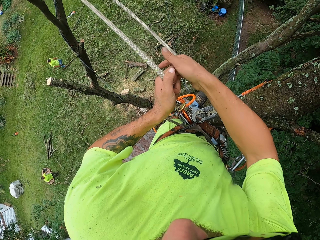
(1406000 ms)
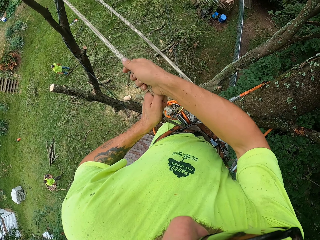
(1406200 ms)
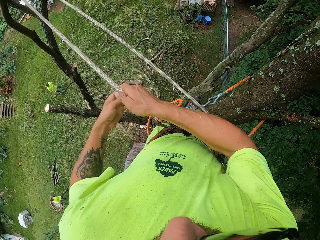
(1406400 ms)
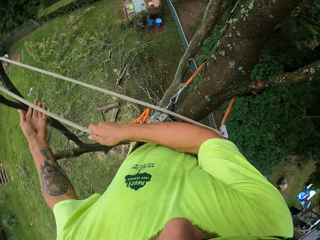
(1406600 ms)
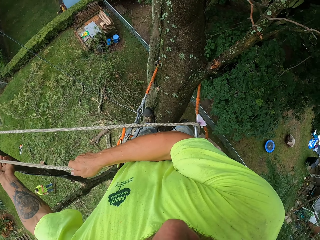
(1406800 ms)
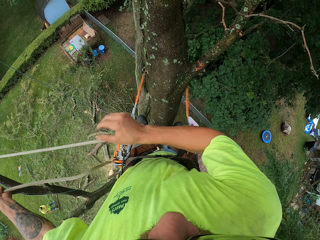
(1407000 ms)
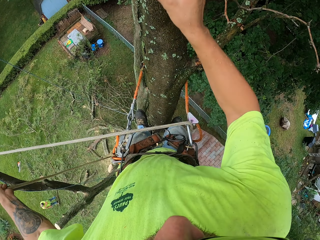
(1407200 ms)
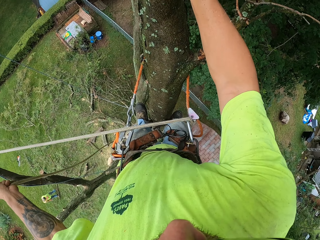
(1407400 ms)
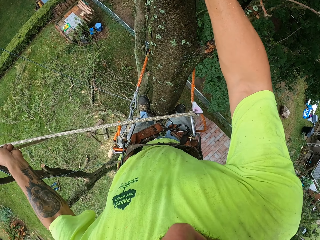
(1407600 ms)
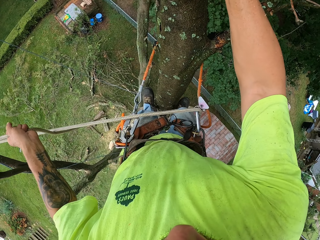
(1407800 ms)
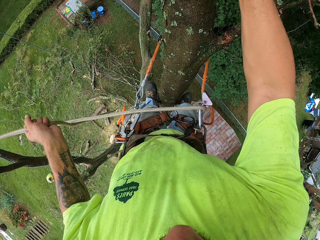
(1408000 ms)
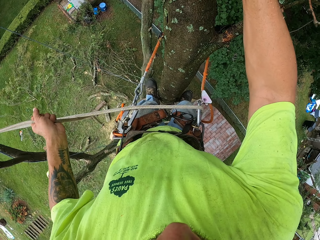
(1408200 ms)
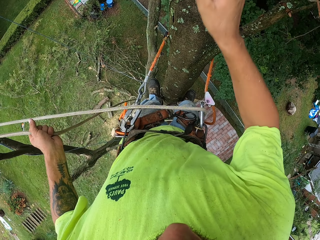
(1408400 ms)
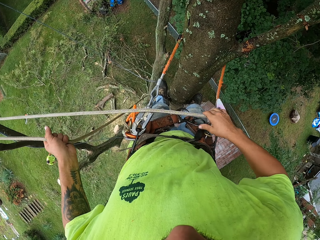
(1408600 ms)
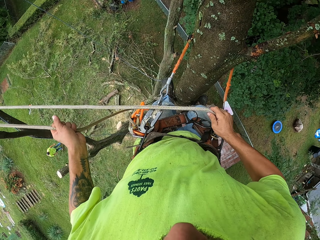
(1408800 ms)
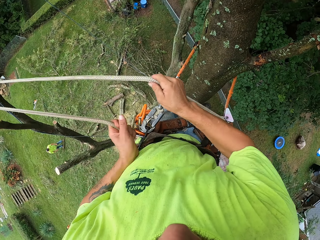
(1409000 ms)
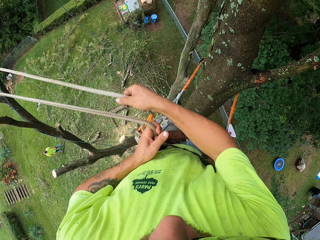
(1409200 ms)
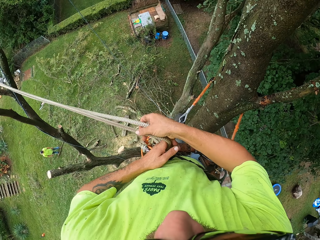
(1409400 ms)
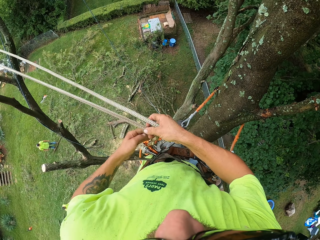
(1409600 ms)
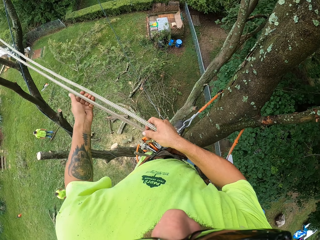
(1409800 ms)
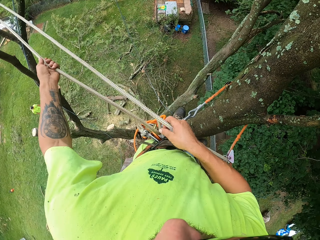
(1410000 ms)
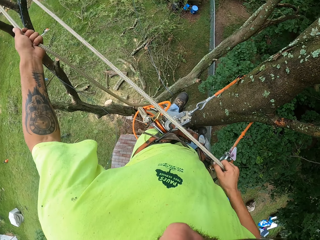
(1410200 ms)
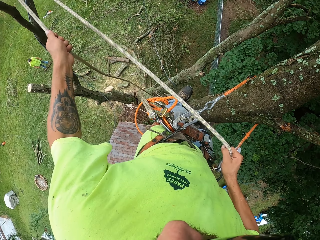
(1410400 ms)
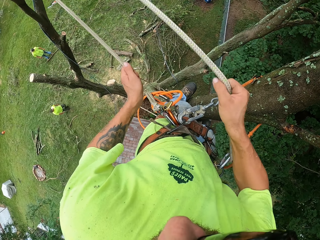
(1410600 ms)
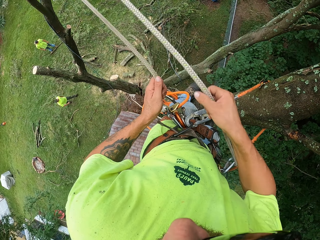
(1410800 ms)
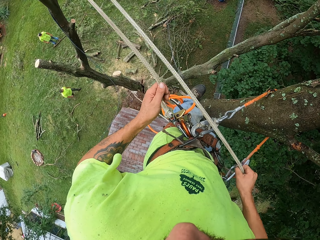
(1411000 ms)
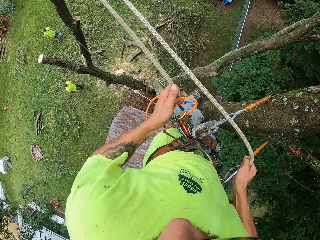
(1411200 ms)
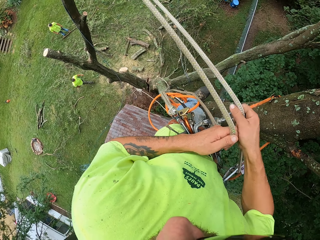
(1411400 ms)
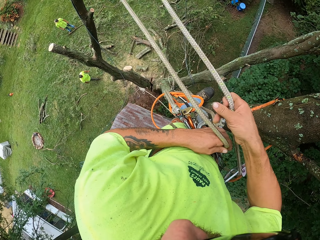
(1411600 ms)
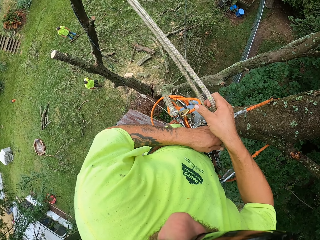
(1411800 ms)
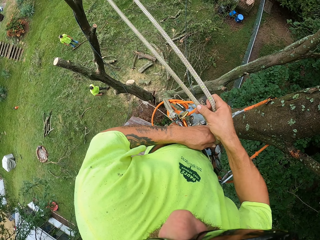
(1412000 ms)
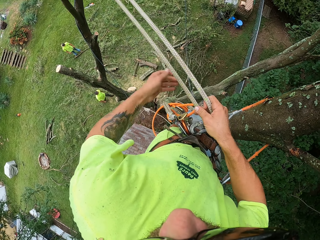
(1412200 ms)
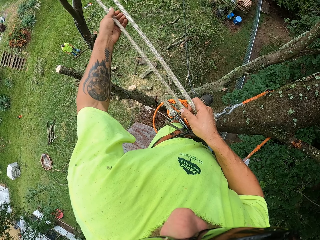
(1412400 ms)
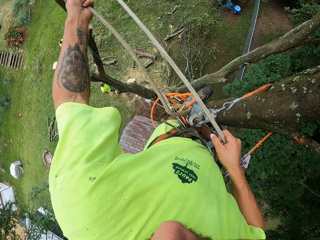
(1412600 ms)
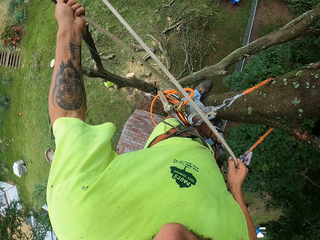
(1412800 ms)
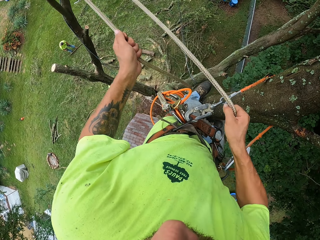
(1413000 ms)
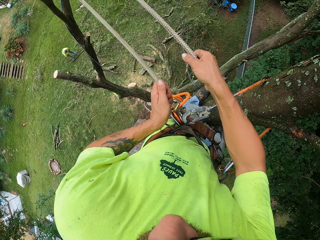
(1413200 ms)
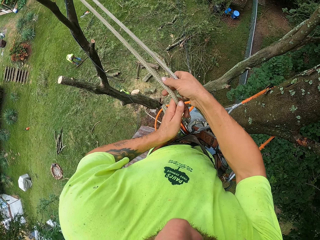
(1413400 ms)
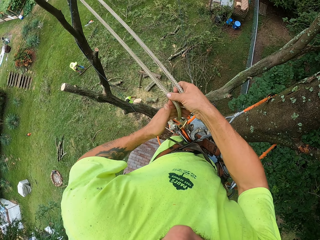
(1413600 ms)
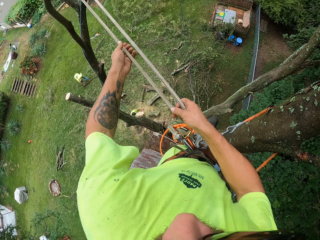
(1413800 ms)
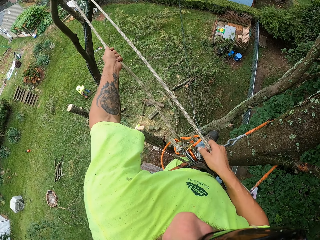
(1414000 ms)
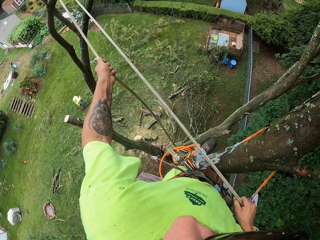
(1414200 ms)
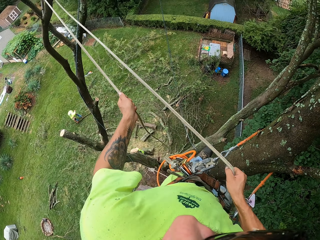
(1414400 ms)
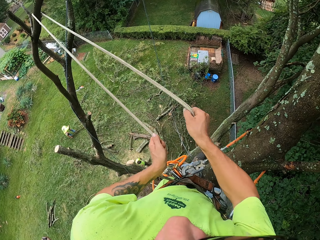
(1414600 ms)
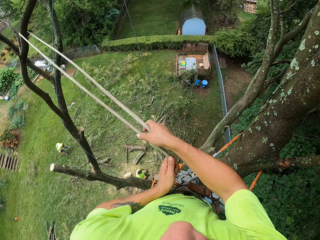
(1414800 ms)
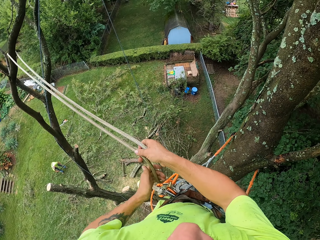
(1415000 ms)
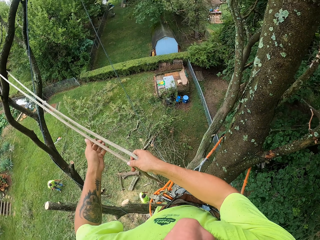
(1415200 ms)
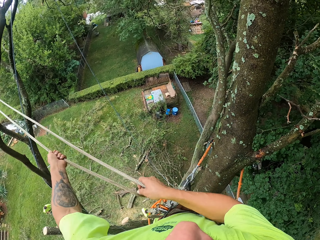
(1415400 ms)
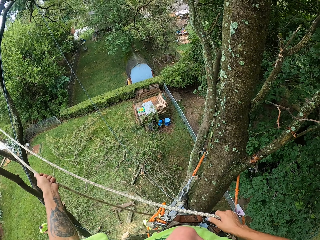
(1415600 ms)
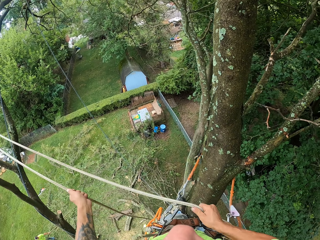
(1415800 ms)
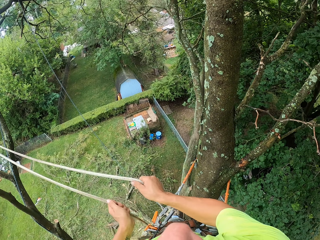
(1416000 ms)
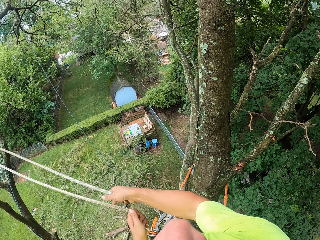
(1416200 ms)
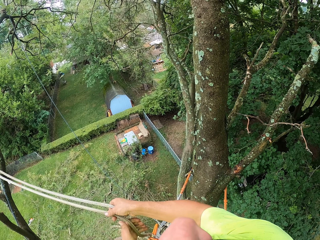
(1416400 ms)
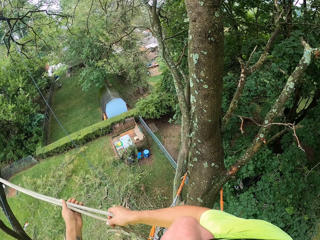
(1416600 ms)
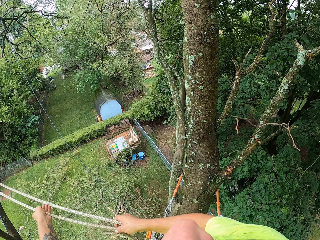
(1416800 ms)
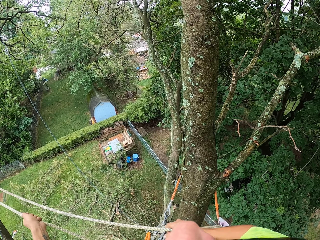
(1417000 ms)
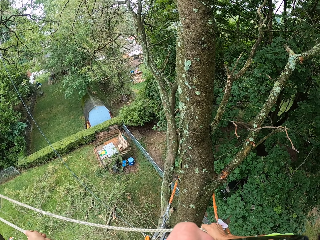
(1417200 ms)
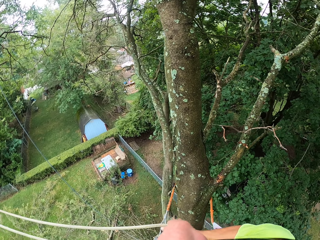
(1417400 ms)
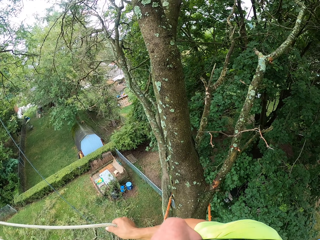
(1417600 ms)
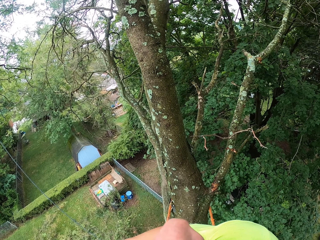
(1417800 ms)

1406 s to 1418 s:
The camera wearer pulls the rope with both hands. He touches the tree with his right hand. He pulls the rope with both hands. A man takes a tree branch from the ground with both hands.

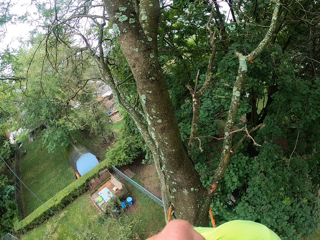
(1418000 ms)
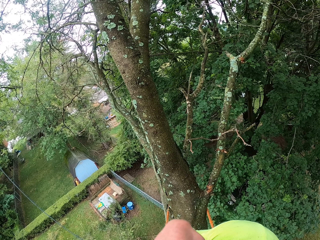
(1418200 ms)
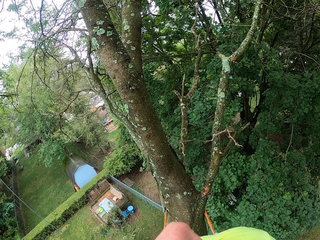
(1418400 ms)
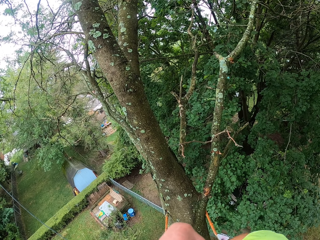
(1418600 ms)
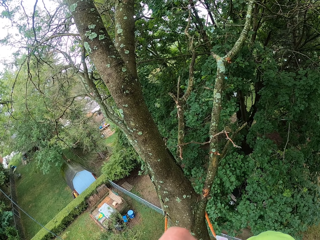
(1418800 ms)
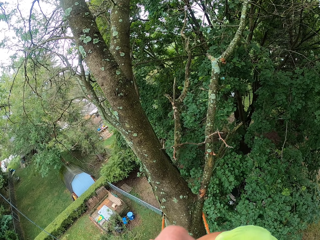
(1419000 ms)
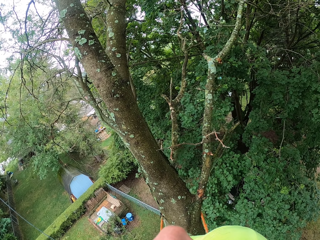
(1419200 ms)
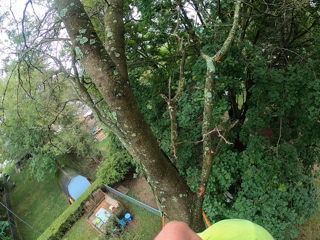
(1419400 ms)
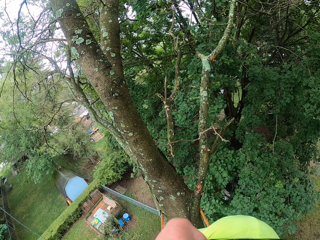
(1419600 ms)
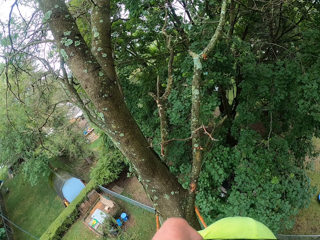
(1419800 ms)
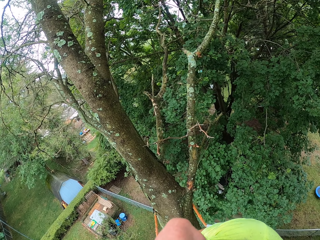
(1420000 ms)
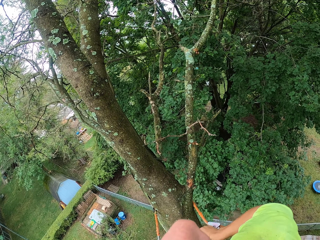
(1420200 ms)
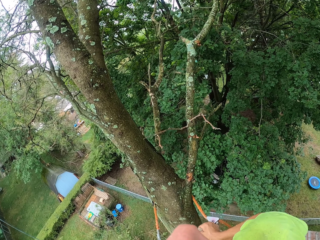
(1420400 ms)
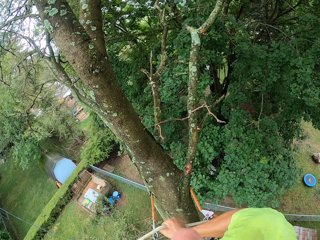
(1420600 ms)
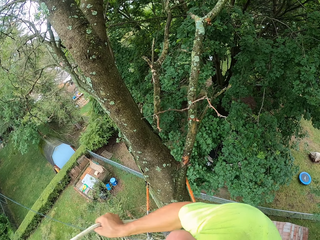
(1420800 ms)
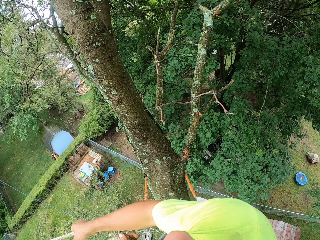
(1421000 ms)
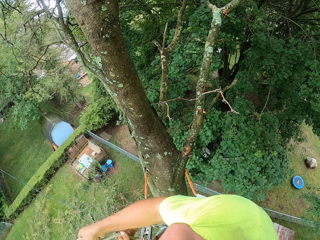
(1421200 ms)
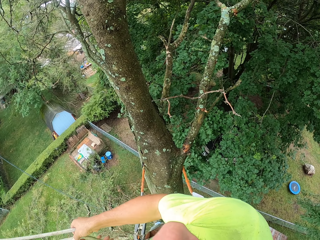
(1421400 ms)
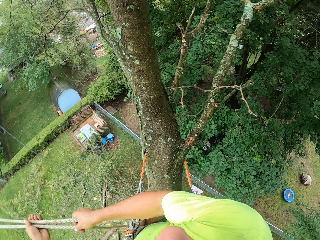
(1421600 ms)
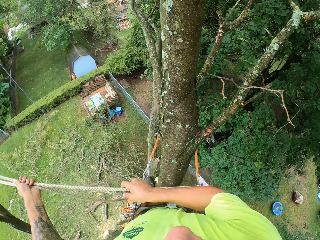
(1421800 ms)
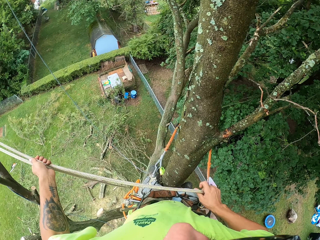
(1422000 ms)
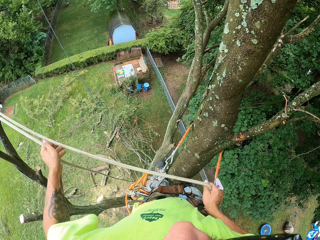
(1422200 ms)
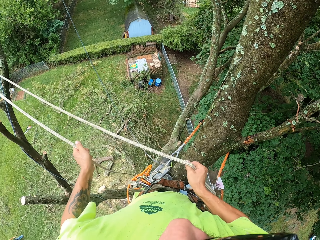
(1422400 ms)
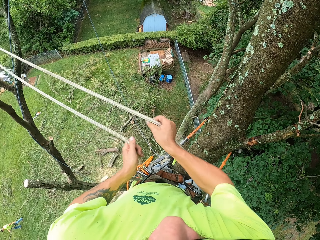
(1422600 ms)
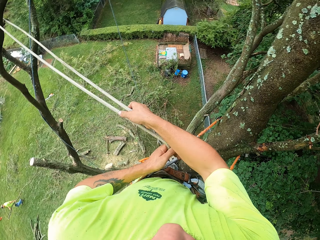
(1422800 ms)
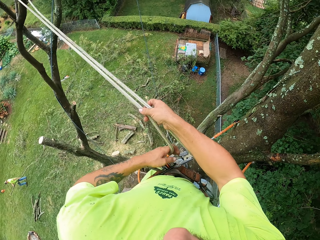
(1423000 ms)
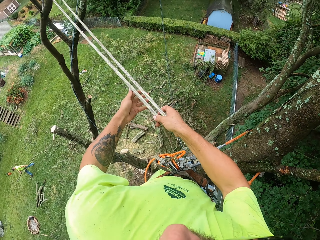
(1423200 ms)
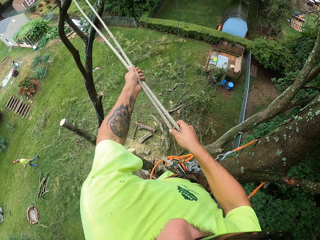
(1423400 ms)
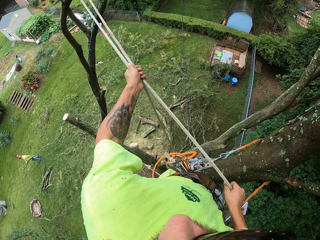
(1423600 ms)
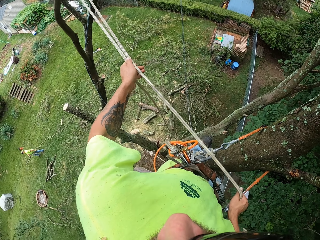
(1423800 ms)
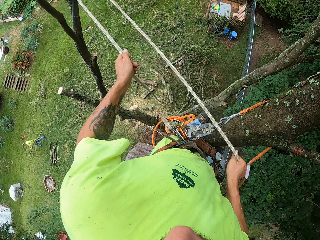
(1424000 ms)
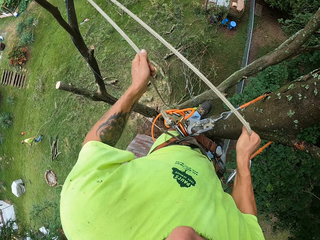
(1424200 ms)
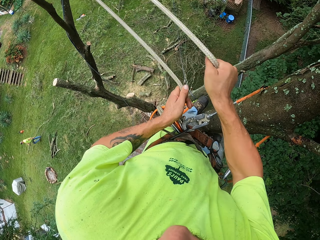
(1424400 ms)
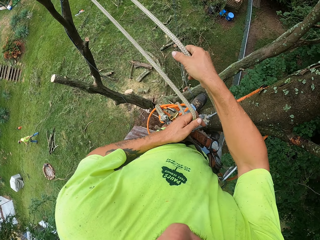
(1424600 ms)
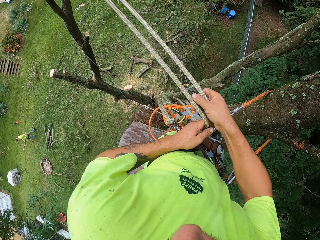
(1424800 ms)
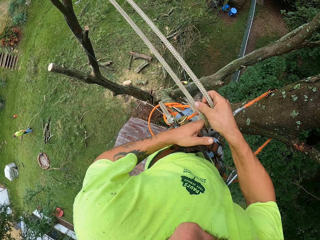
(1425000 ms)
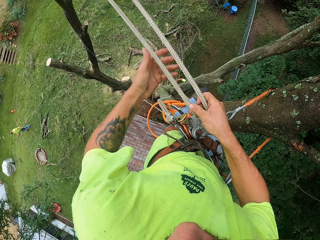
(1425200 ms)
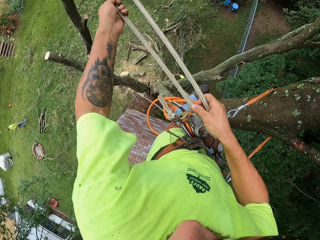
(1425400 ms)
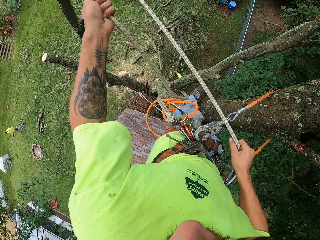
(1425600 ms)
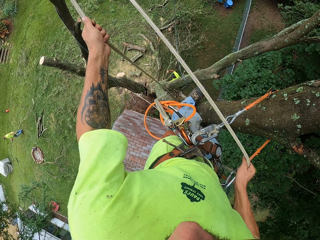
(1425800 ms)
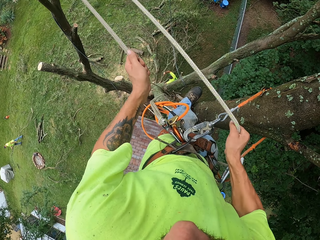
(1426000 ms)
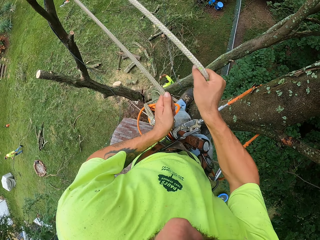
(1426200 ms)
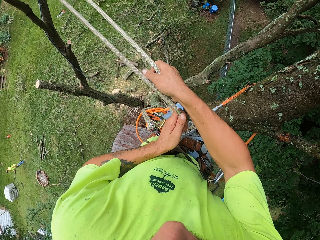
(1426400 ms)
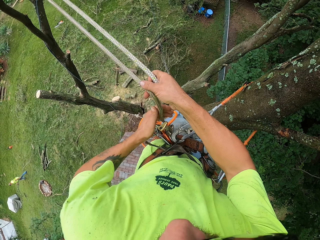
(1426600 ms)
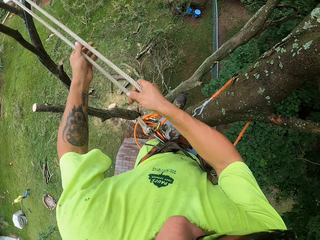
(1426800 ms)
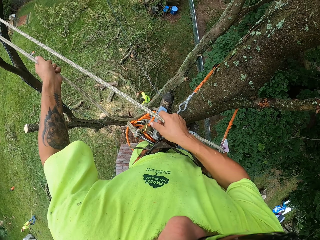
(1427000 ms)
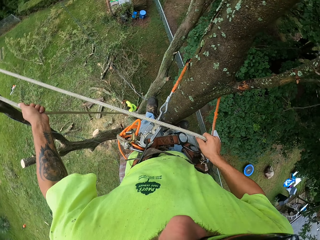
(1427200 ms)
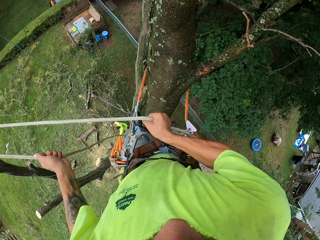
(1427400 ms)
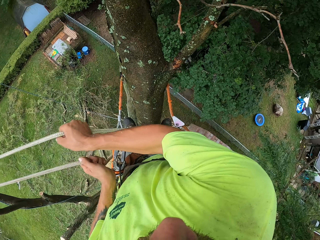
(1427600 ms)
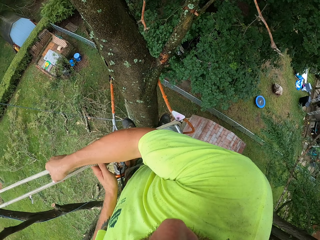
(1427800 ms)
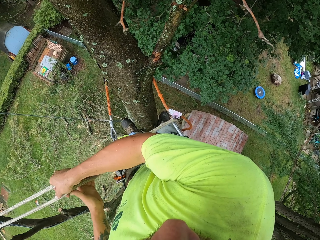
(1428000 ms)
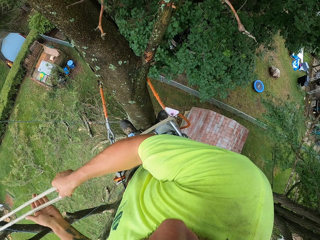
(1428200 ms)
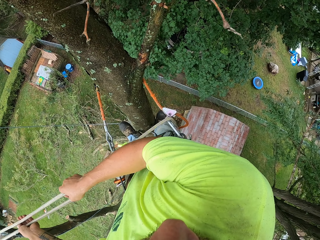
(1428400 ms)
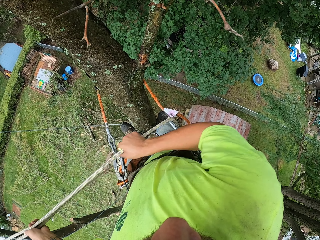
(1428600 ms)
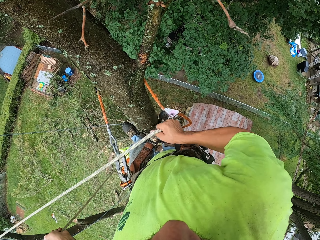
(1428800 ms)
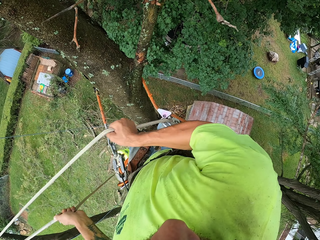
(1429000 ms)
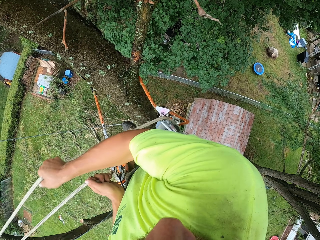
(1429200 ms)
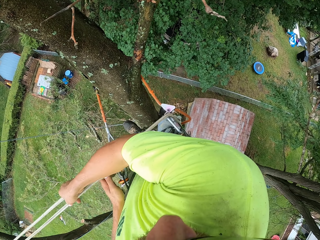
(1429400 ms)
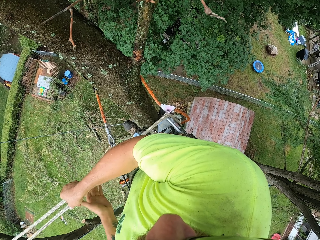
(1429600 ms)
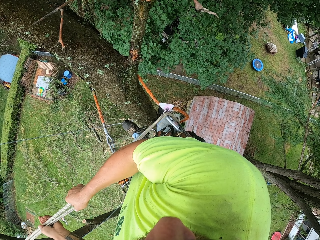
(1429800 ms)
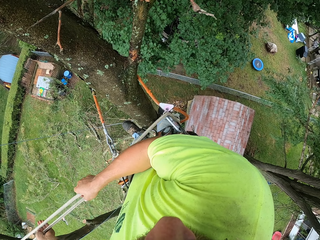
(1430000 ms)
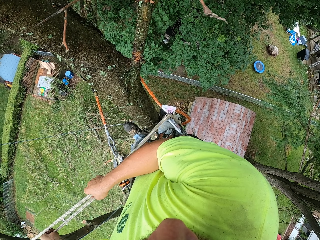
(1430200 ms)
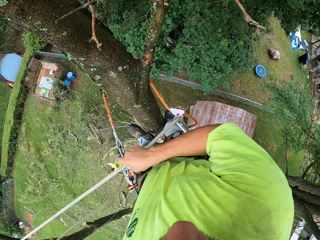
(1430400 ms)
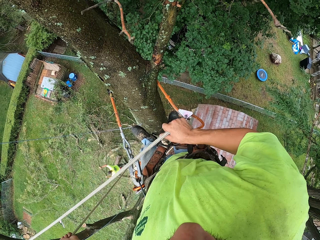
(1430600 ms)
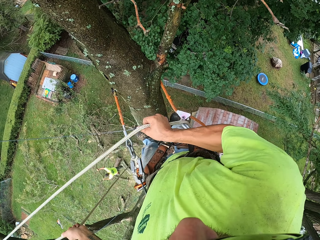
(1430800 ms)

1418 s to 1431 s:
The man takes a tree branch from the ground with both hands.
